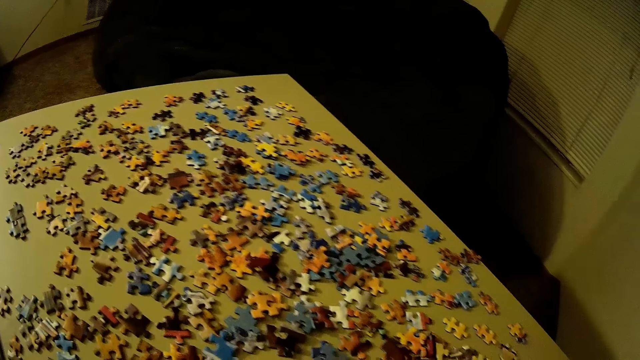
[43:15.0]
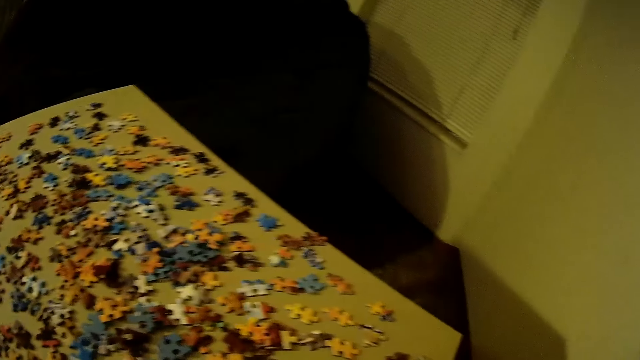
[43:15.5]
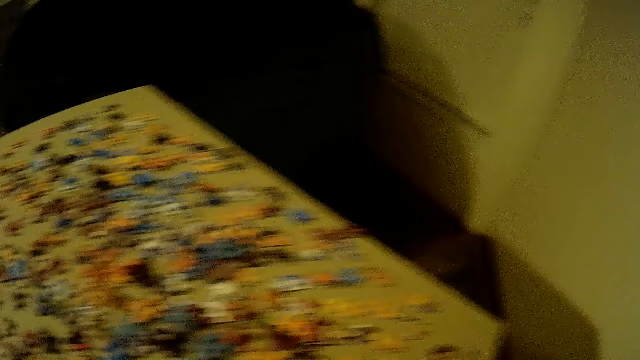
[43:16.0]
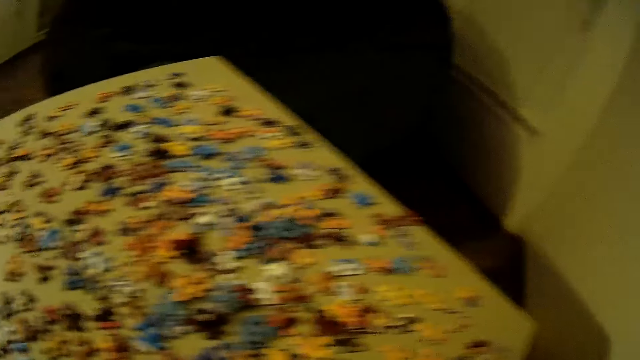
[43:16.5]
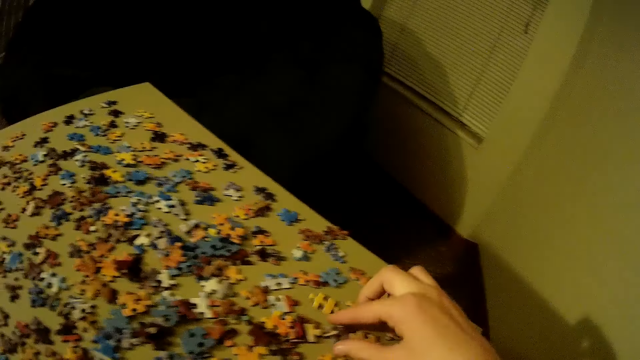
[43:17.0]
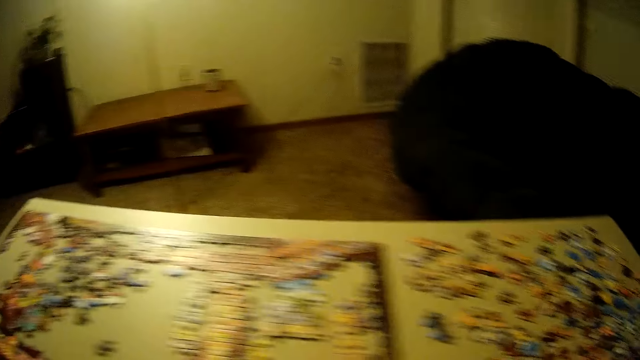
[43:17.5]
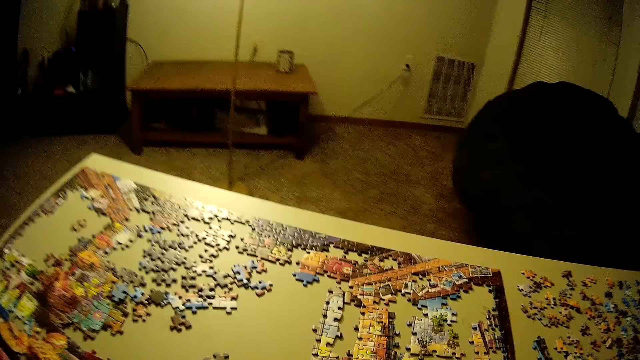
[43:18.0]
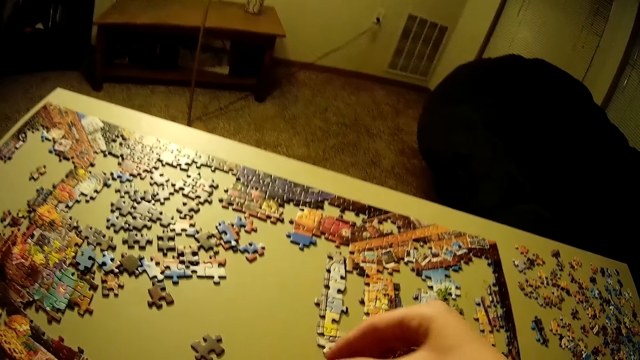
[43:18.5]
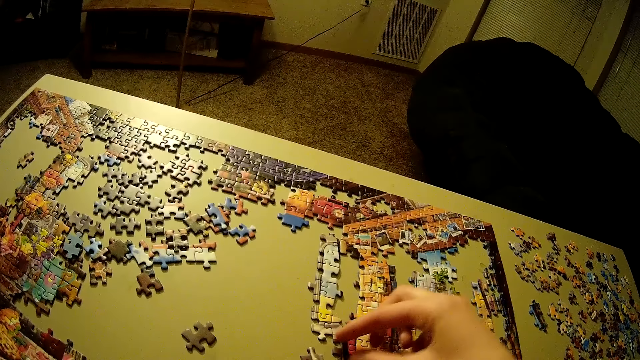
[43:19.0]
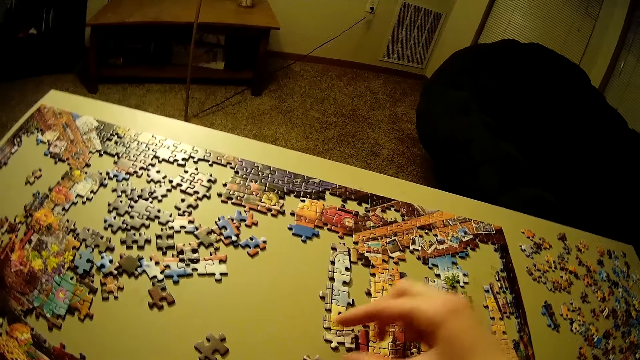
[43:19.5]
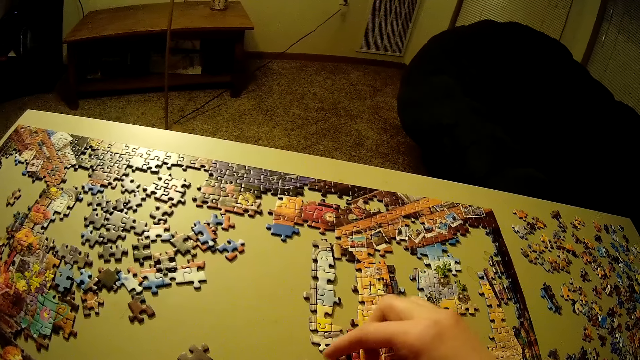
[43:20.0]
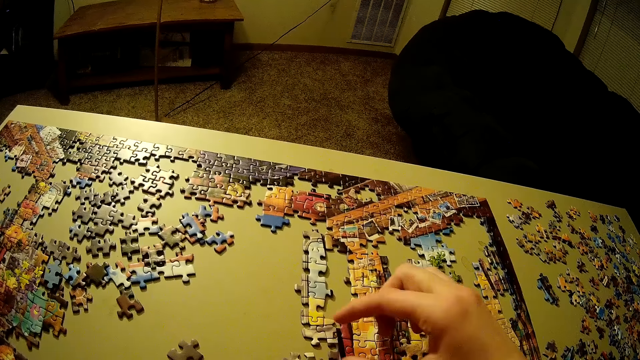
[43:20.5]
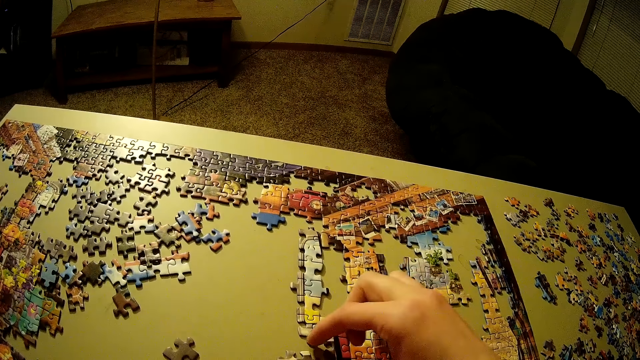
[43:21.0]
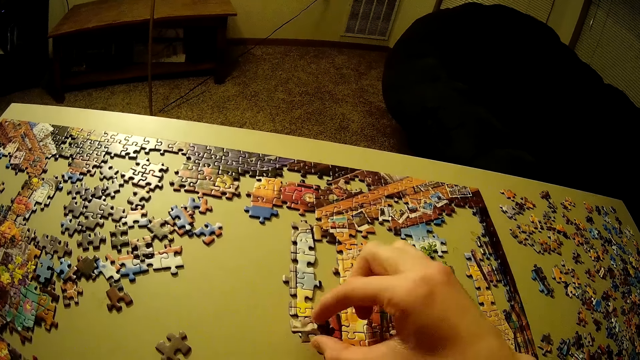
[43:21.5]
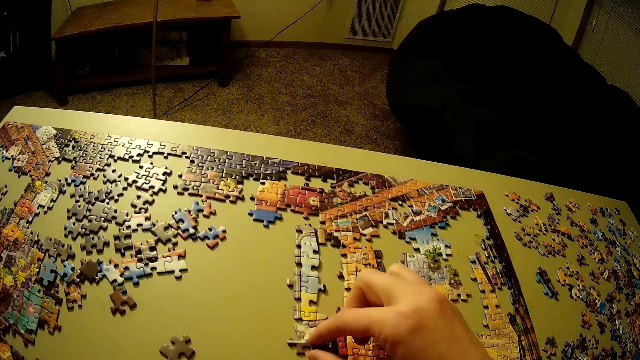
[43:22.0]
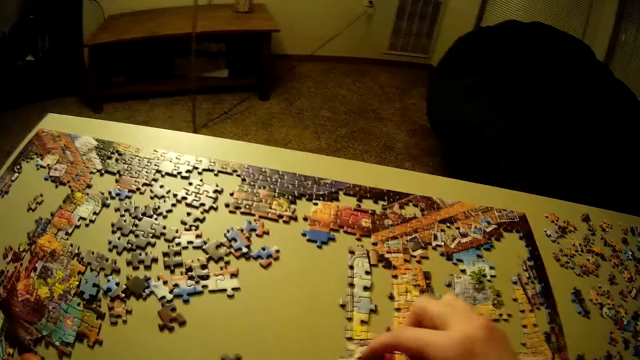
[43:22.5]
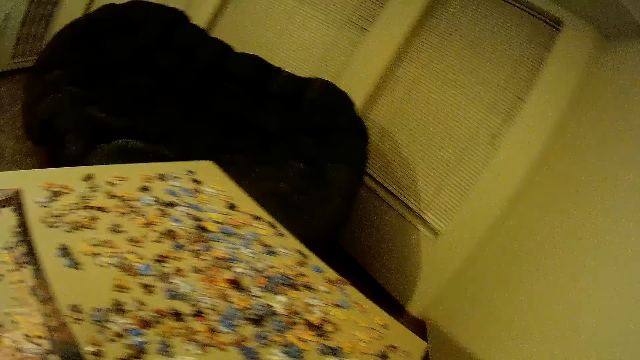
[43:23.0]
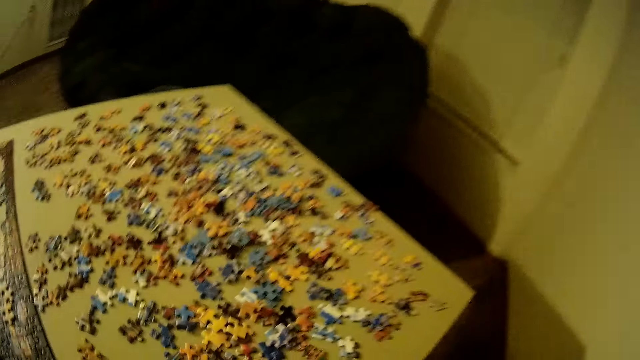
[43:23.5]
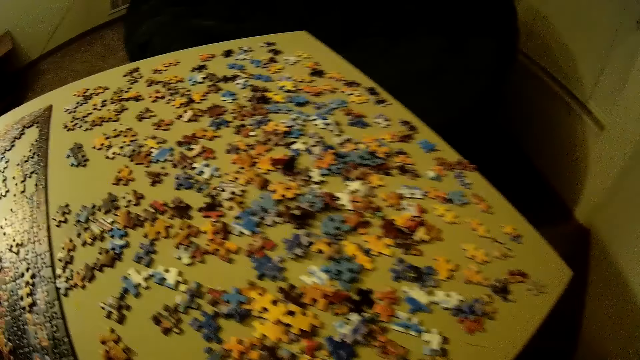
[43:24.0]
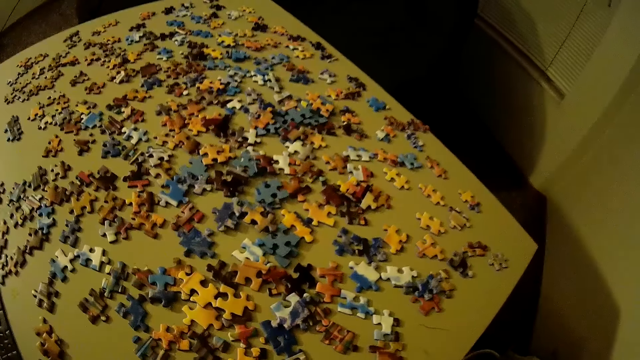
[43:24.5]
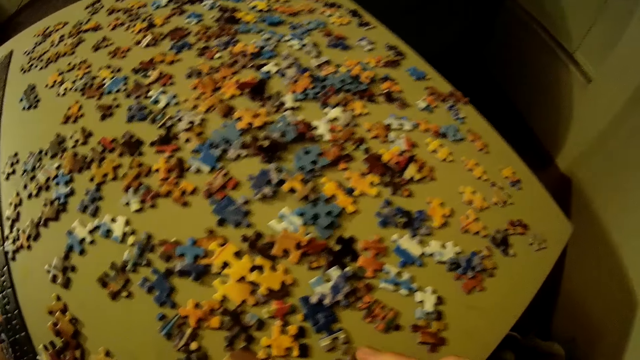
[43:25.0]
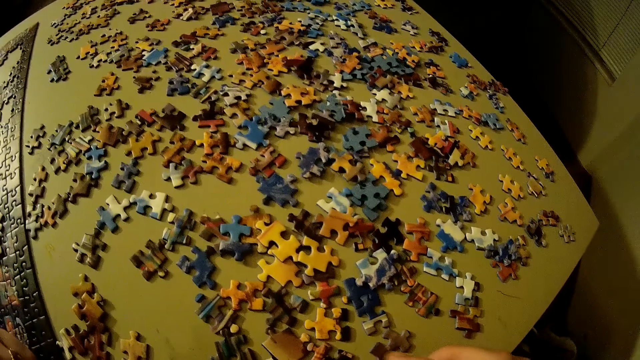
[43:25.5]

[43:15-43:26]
The camera wearer picks up a piece of the puzzle. They place the puzzle piece on the puzzle. They move the piece of the puzzle around. They place the puzzle piece on the puzzle. They look around.

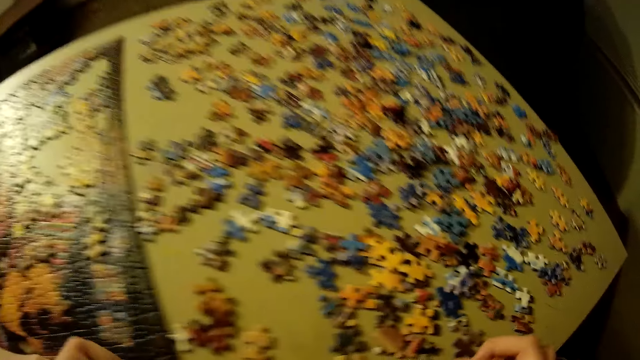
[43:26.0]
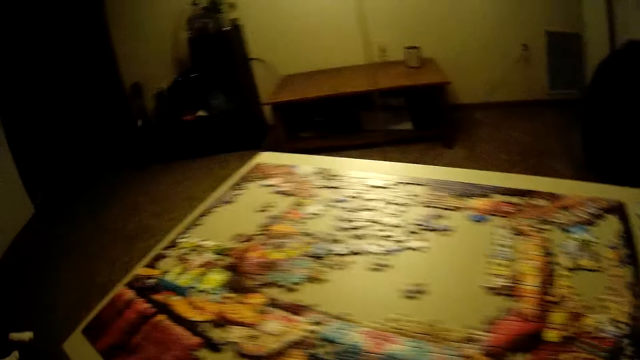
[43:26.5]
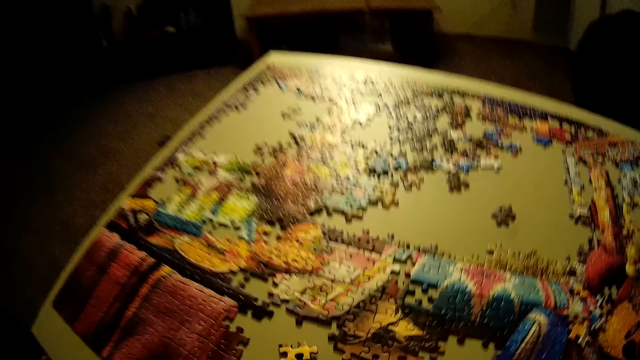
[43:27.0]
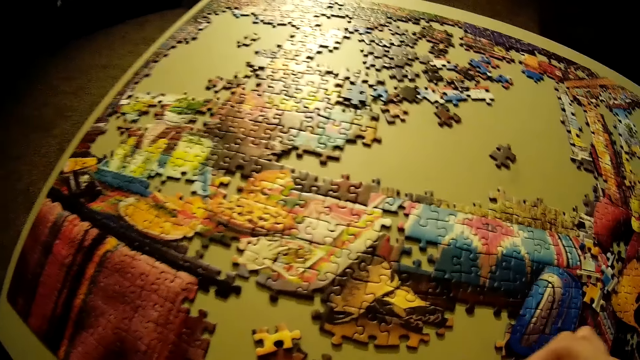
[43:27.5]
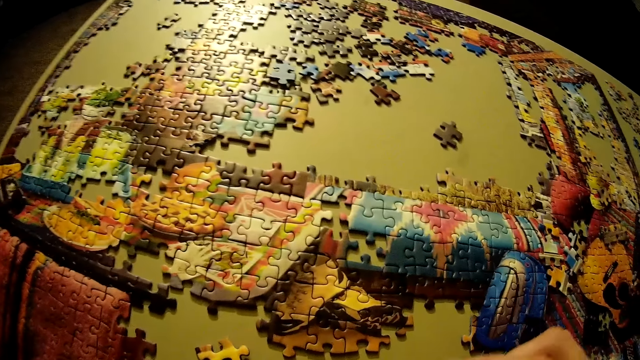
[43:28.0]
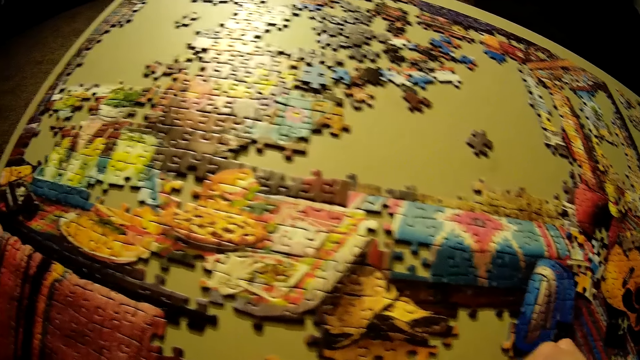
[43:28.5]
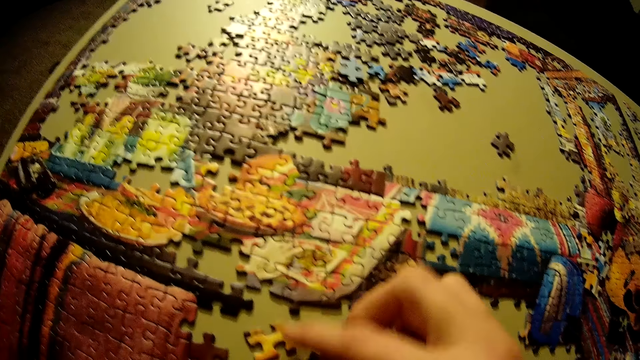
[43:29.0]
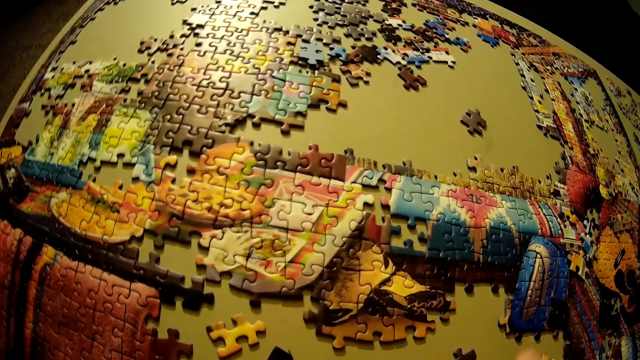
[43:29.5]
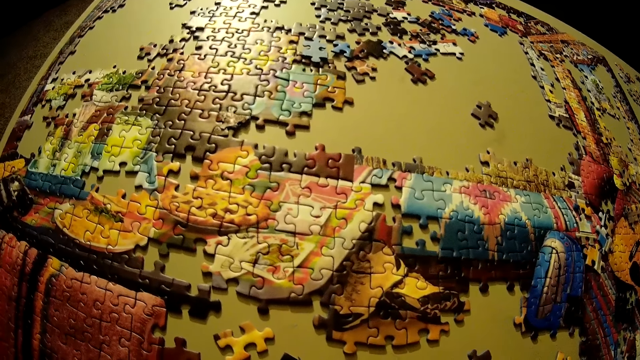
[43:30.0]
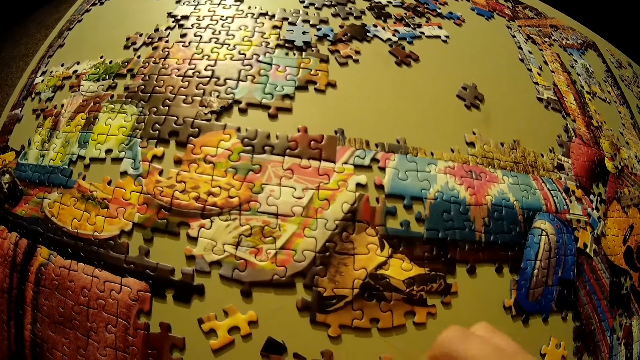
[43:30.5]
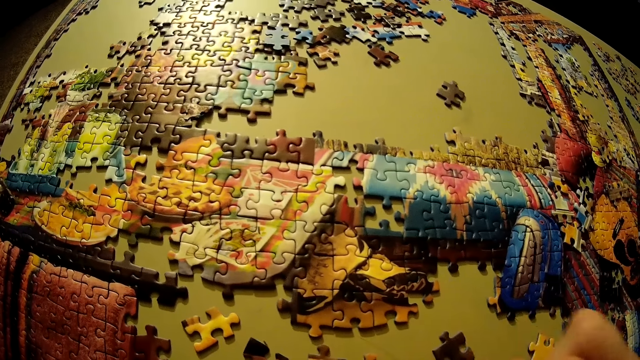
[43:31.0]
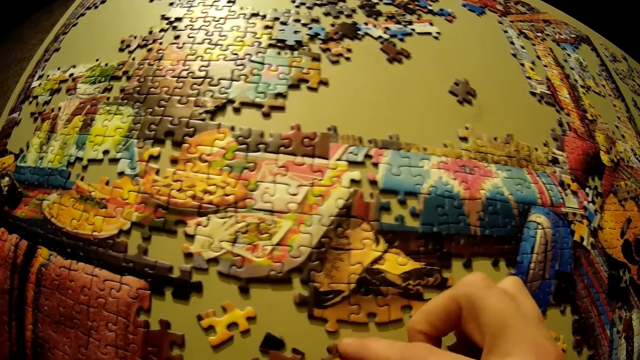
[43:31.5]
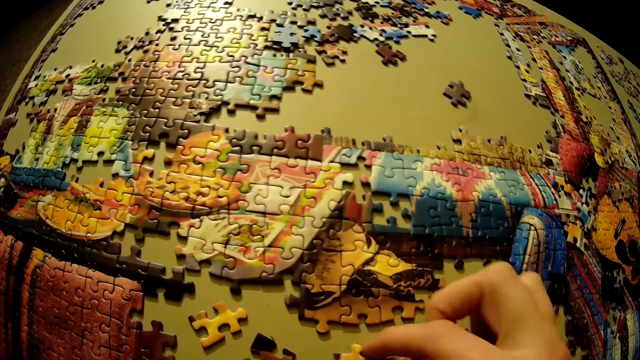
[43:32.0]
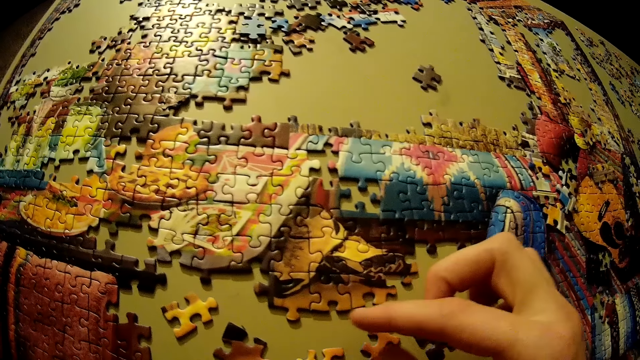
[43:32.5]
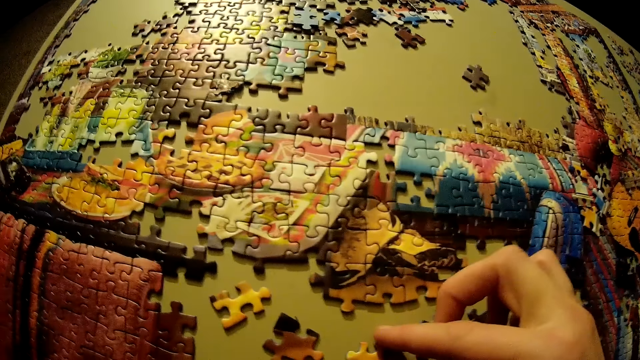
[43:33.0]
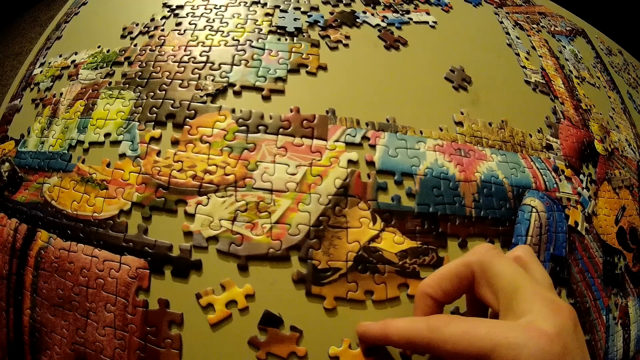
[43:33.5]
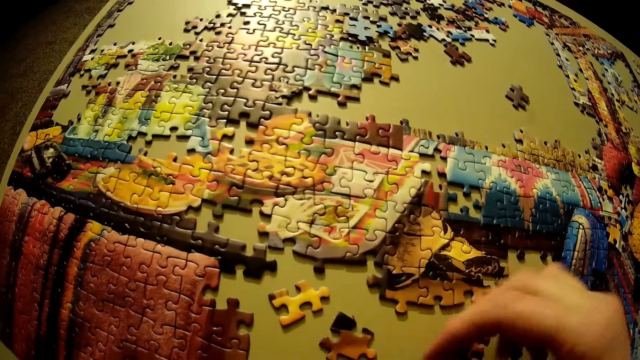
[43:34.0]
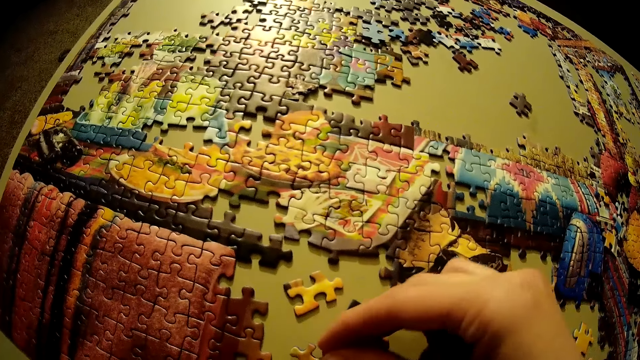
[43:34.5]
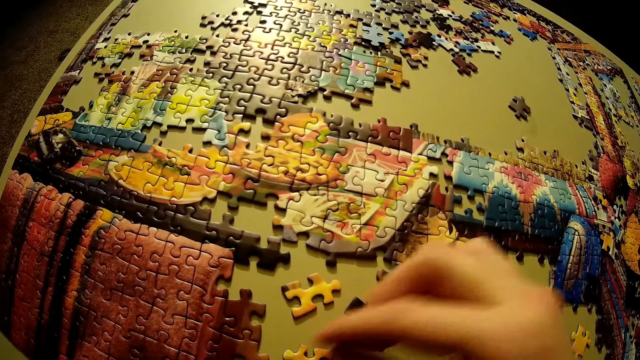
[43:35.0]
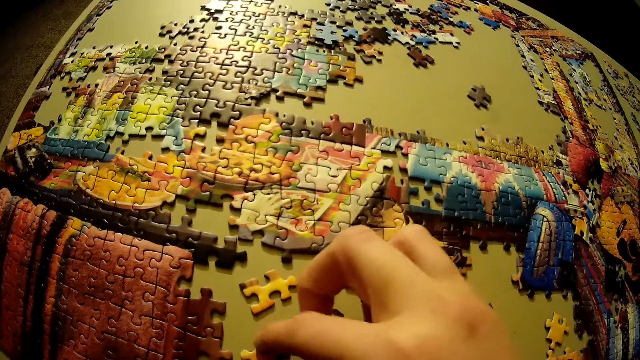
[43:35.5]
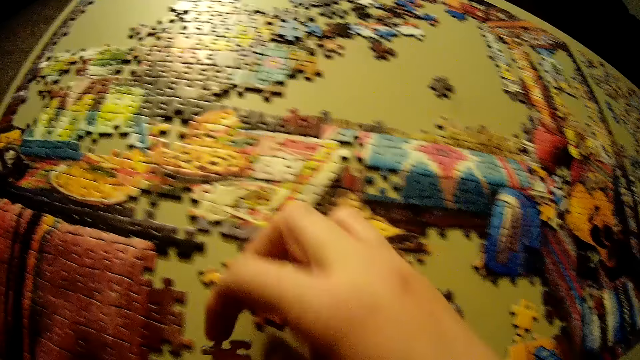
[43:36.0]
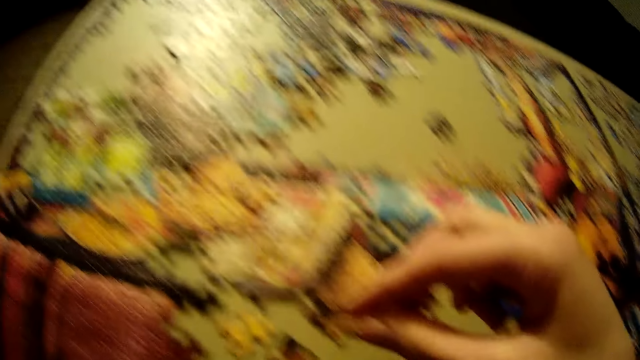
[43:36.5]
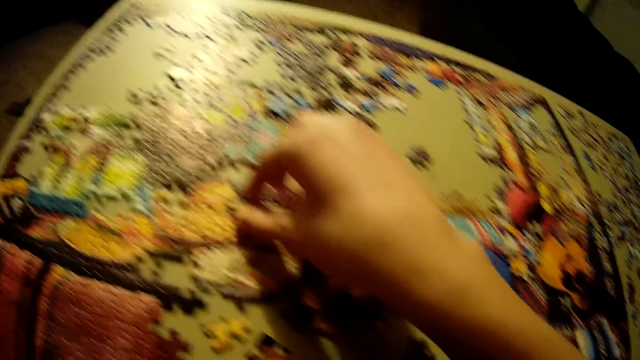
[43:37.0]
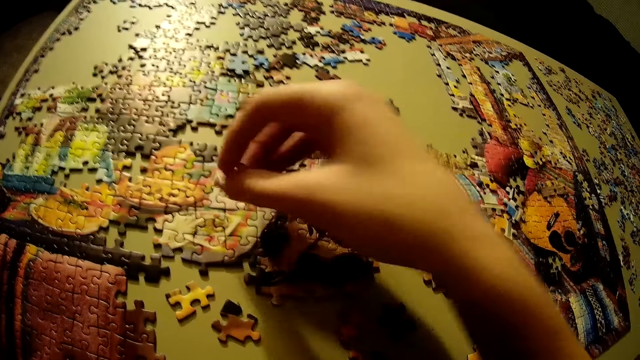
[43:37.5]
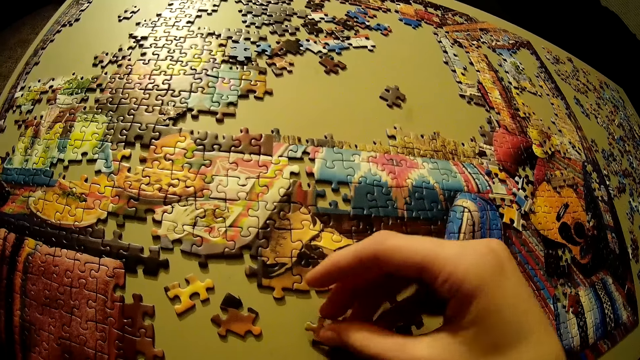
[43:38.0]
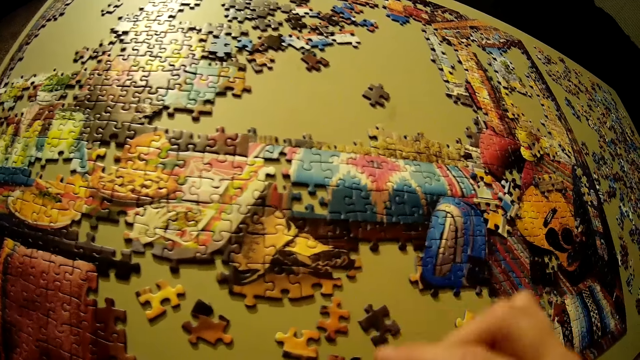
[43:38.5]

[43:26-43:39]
The camera wearer picks up a piece of the puzzle. She places the puzzle piece on the puzzle. She pushes the pieces of the puzzle on the table. She scatters the pieces of the puzzle on the table. She picks up a piece of the puzzle. She moves her hand towards something. She places the puzzle piece on the table.
